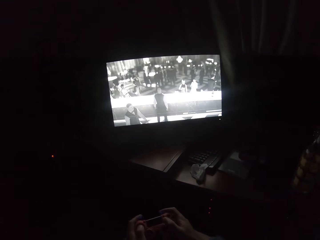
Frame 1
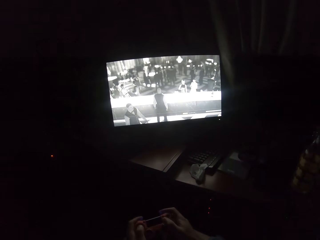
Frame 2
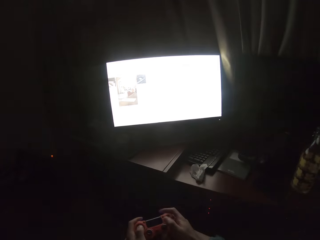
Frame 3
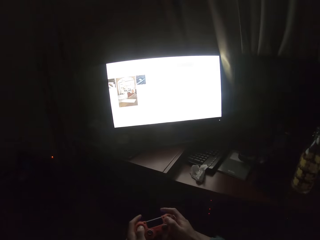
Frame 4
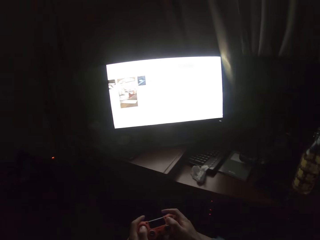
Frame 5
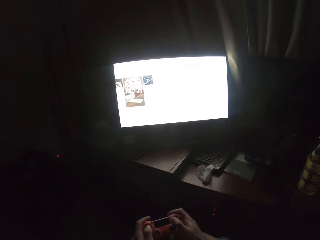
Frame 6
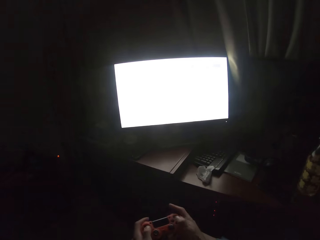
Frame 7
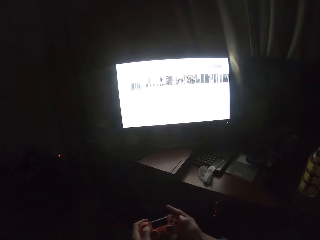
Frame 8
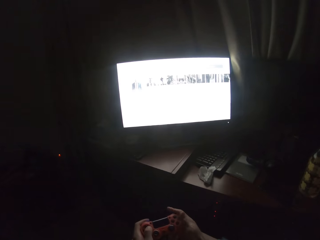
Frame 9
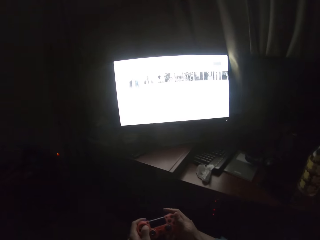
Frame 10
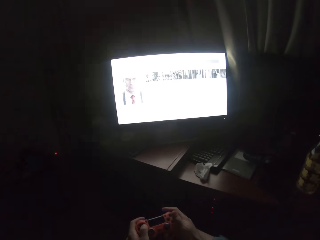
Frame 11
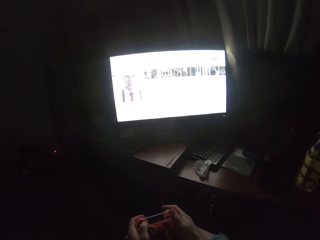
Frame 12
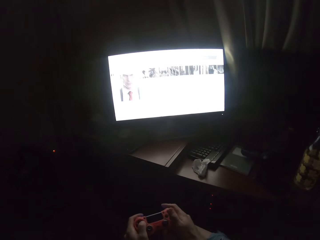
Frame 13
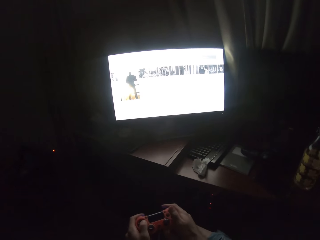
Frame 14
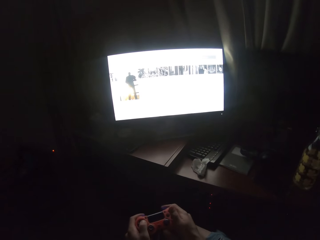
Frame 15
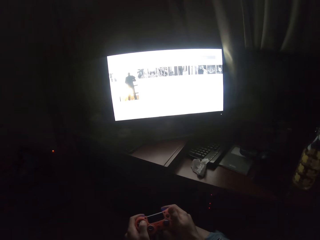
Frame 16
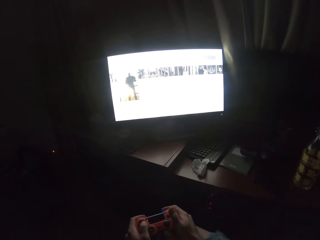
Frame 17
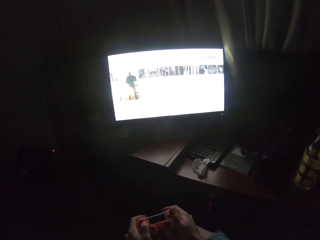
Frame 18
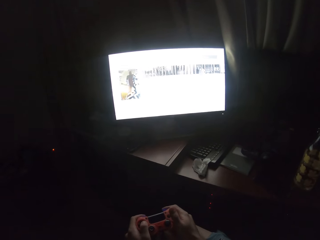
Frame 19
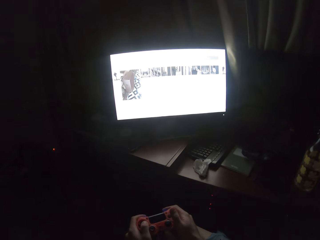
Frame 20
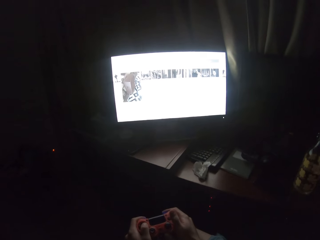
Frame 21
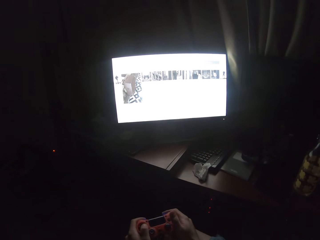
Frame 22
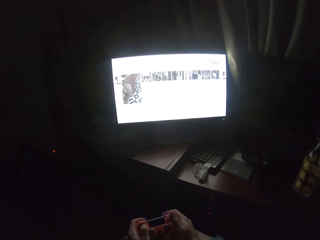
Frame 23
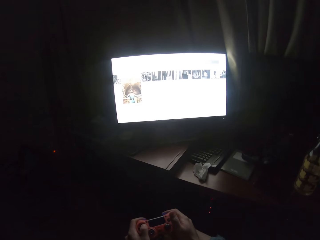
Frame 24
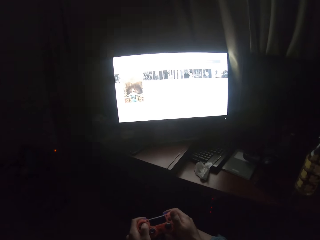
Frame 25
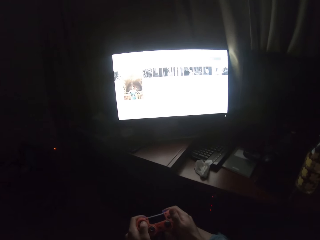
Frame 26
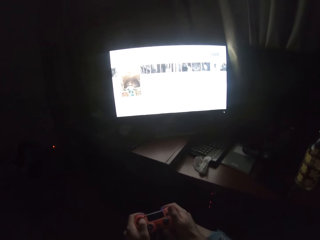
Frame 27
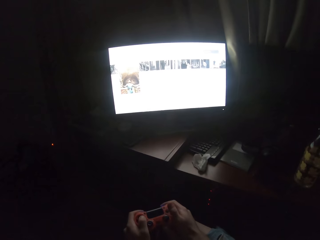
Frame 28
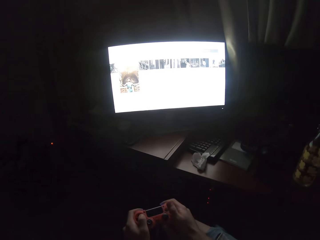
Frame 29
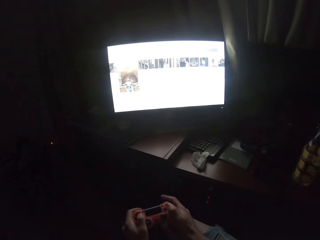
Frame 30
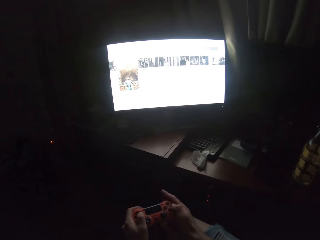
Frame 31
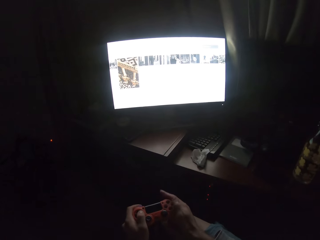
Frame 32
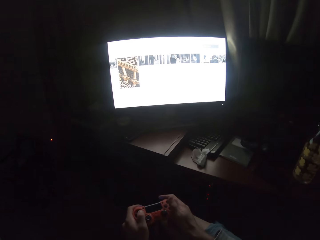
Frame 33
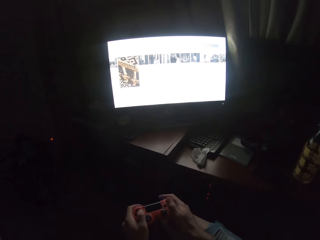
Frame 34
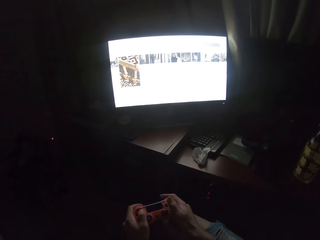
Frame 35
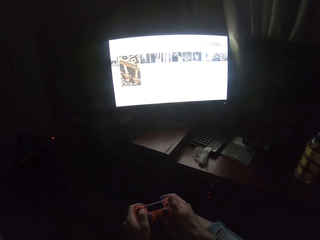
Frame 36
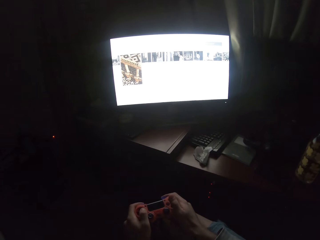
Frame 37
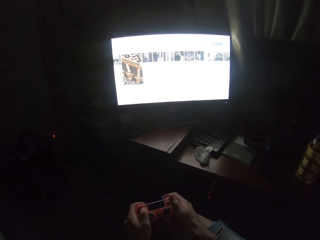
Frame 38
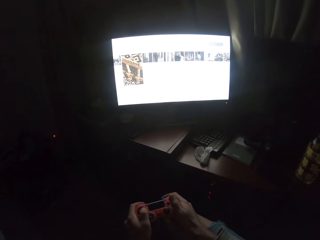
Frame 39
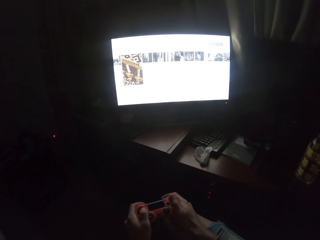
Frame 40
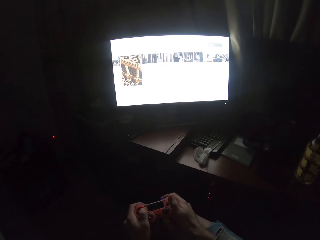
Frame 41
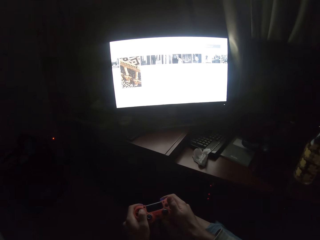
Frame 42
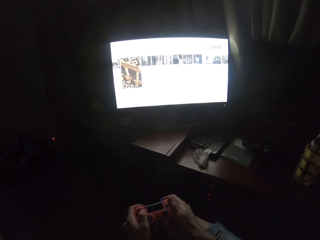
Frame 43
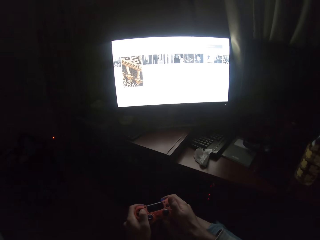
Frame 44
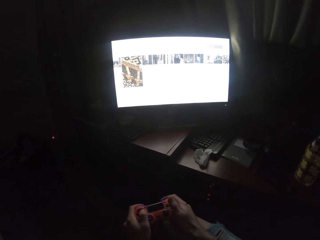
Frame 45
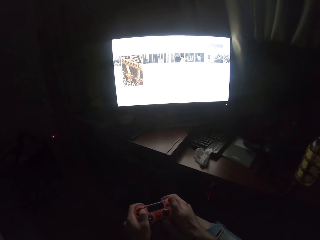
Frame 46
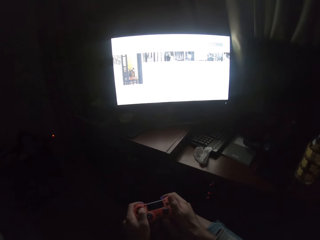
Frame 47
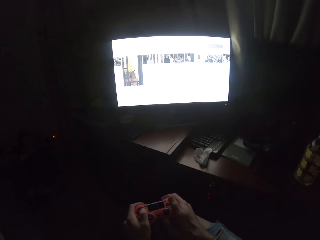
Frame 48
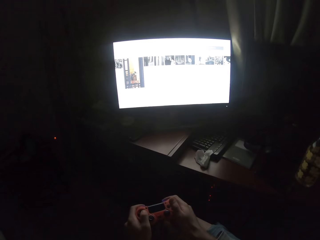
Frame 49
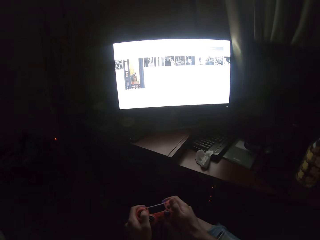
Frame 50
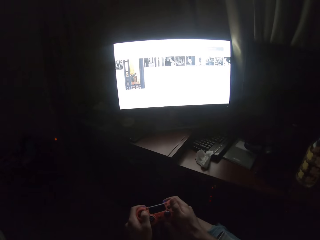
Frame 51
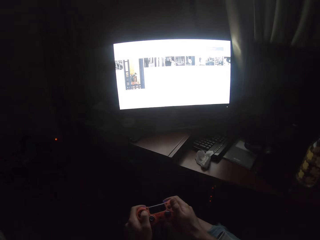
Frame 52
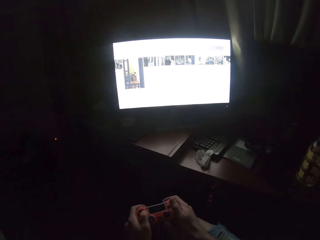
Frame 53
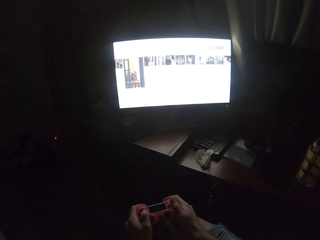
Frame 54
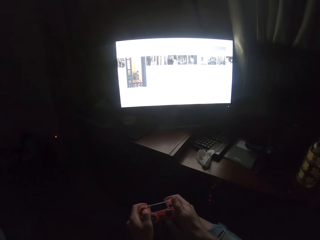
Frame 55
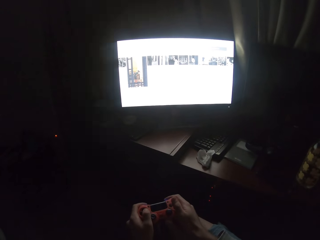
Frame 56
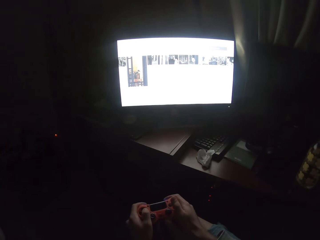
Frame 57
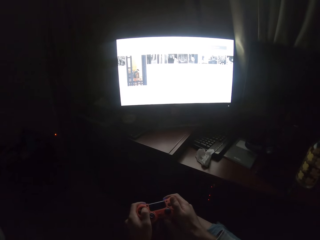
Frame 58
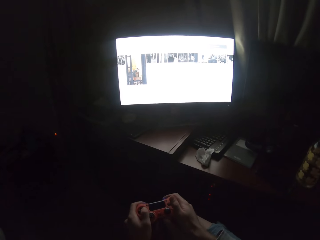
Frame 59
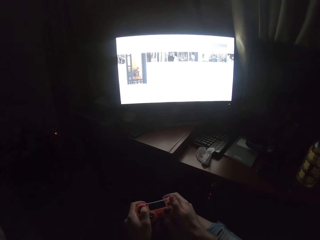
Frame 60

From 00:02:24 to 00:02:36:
The camera wearer holds a controller.

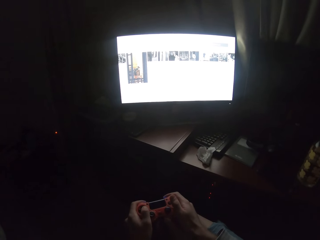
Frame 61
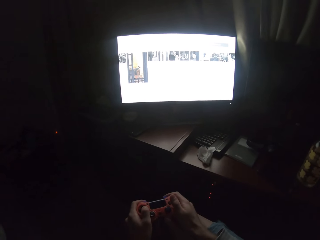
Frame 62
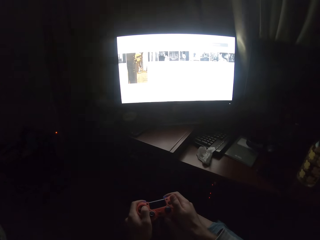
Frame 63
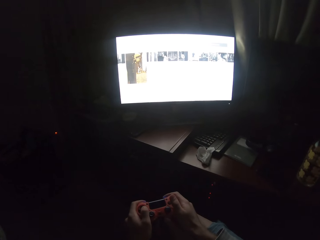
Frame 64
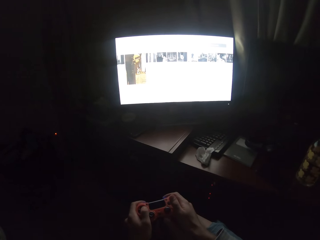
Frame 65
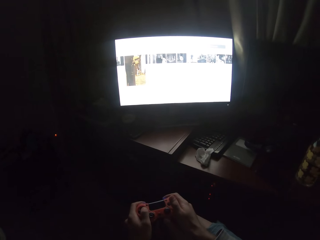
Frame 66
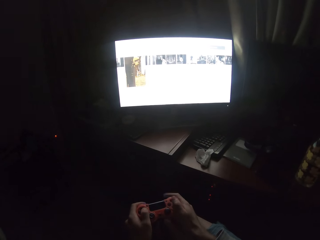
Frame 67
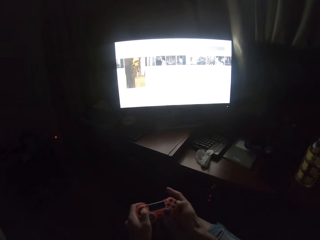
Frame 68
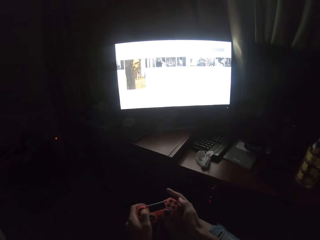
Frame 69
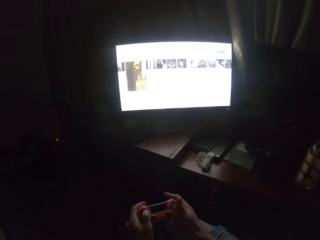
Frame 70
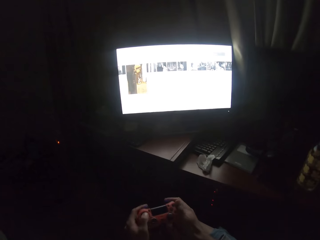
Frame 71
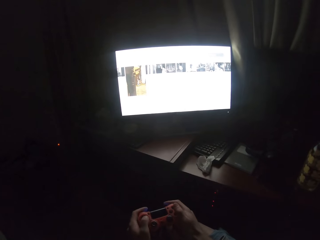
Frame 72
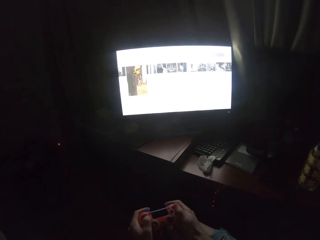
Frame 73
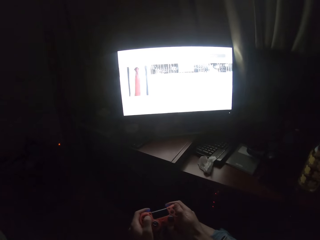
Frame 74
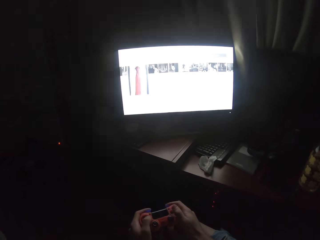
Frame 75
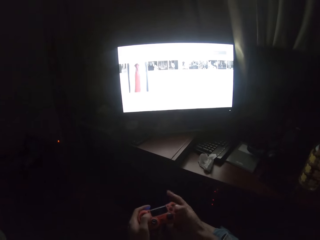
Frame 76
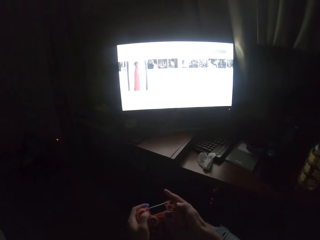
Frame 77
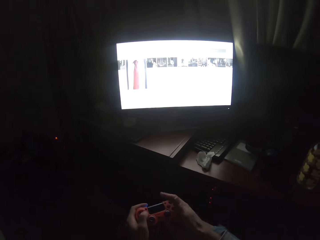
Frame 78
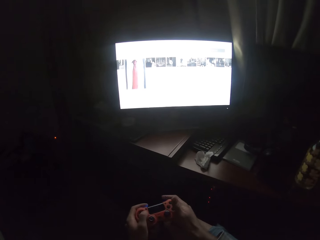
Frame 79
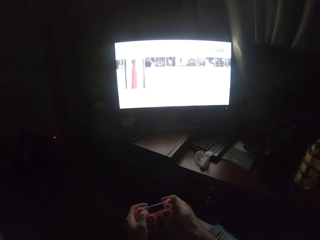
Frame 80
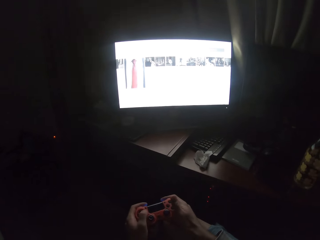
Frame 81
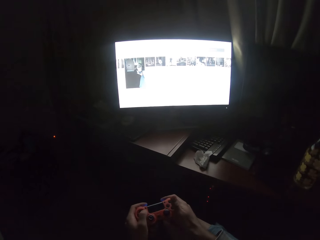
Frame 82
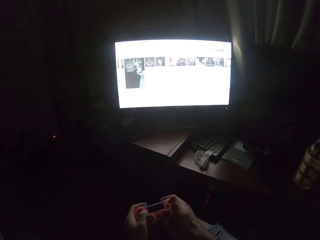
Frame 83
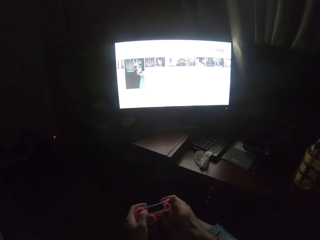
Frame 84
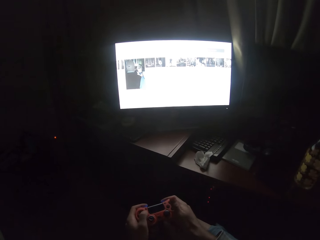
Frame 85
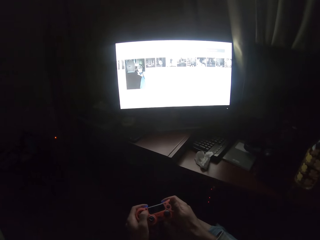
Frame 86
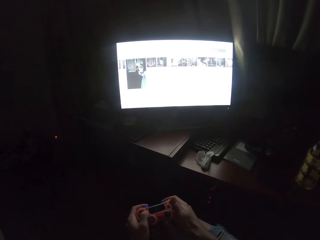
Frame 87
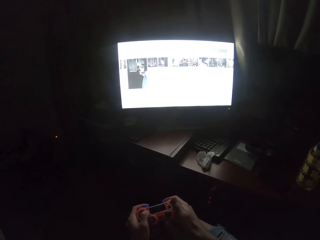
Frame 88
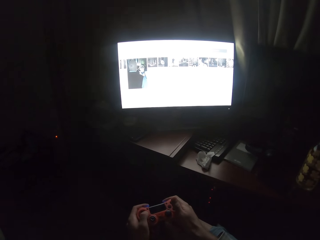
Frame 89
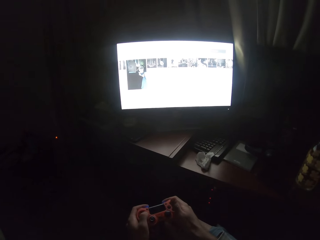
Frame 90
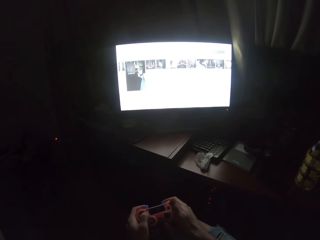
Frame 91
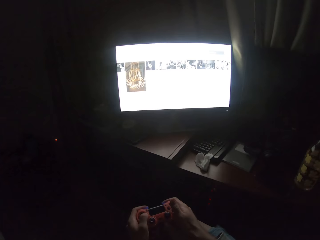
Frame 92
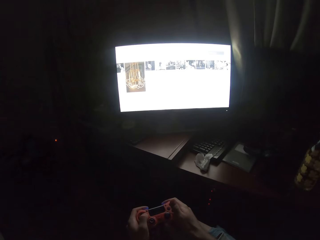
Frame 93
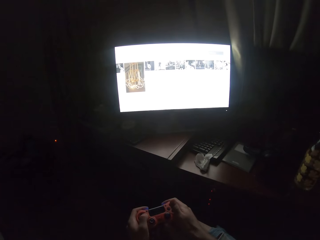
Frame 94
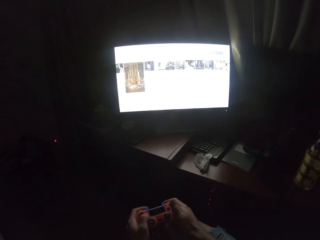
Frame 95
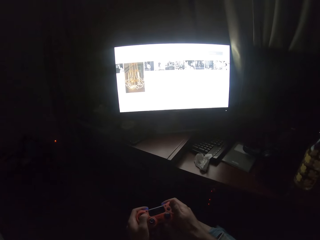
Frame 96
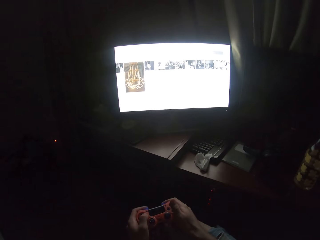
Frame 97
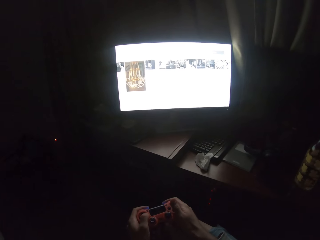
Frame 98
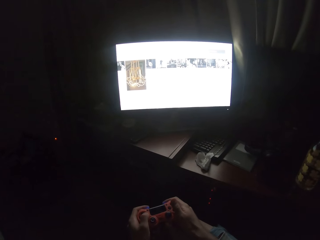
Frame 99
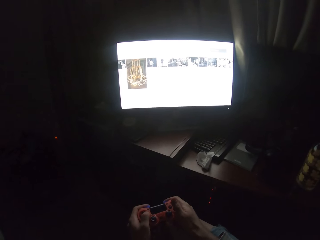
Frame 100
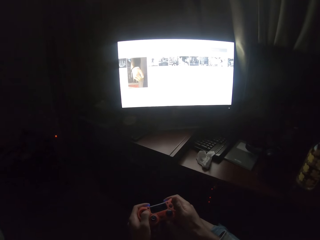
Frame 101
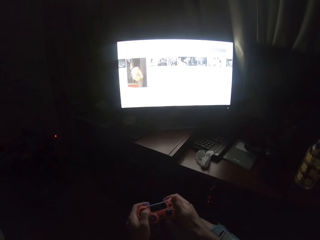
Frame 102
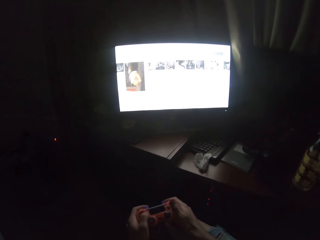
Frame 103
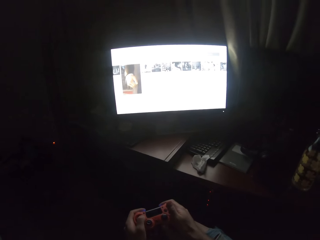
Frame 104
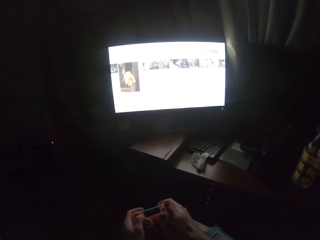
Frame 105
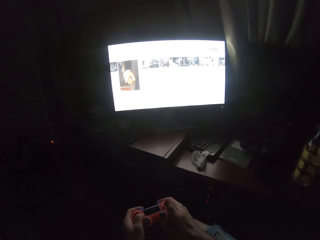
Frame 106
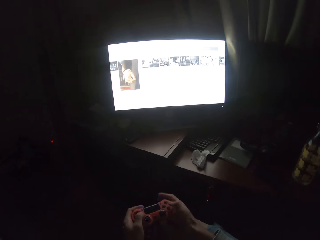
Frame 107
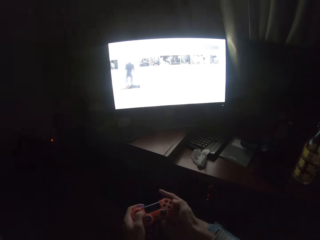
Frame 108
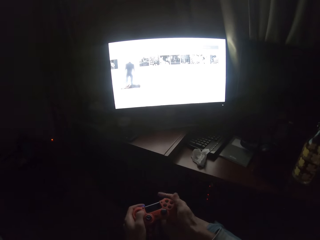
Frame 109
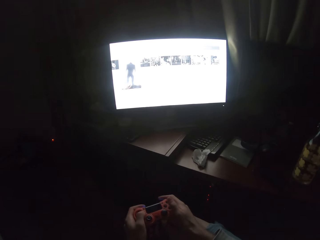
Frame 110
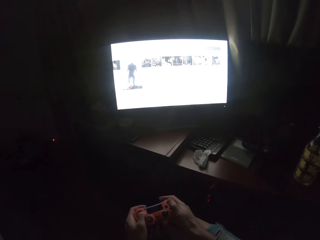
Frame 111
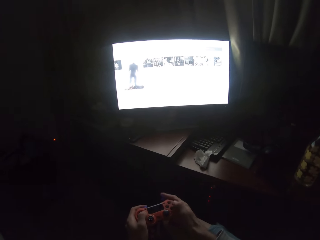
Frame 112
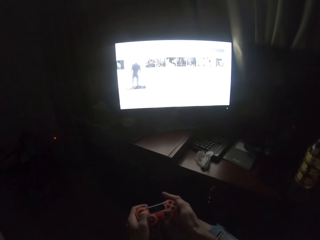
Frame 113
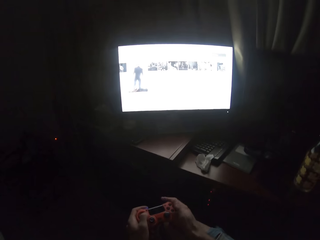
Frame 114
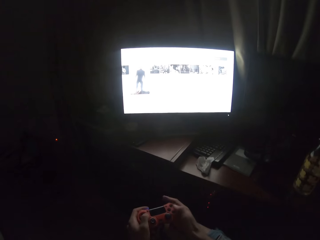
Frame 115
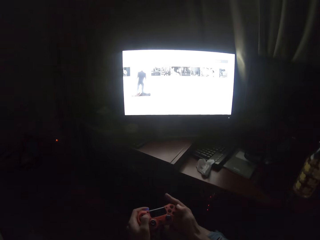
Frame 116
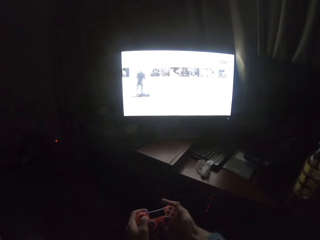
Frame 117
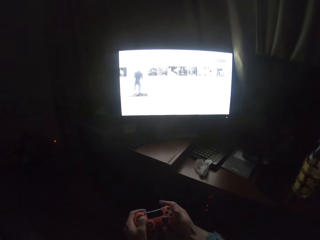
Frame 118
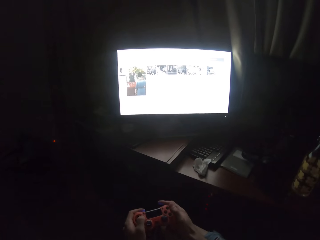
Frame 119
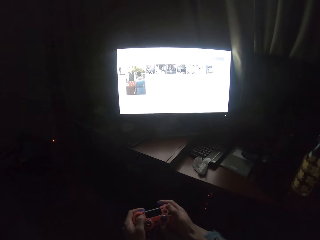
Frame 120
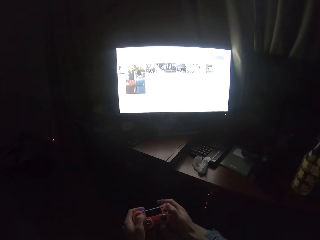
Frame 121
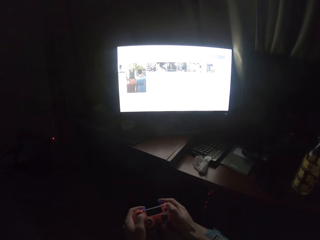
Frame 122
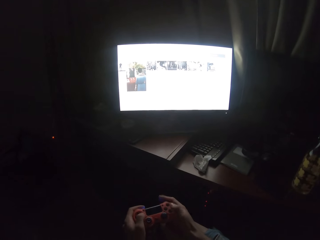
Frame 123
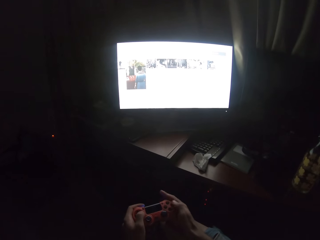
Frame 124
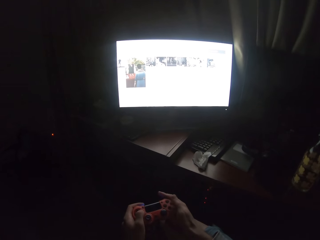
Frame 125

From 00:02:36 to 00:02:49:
The camera wearer plays a video game on the screen.
